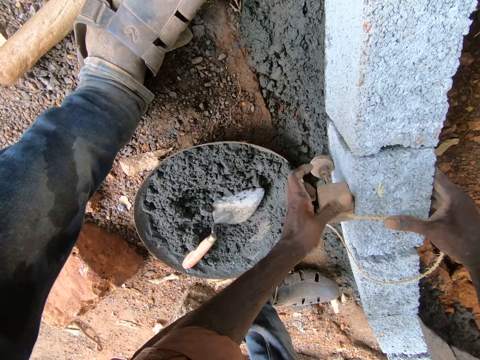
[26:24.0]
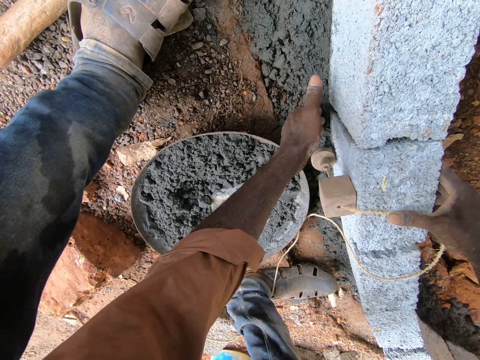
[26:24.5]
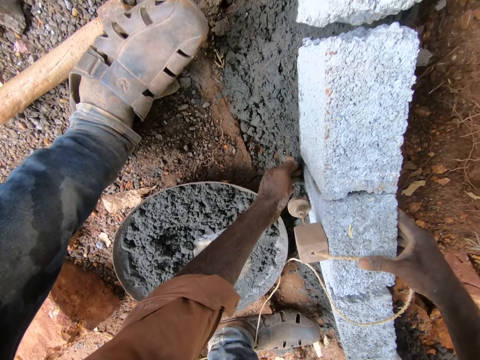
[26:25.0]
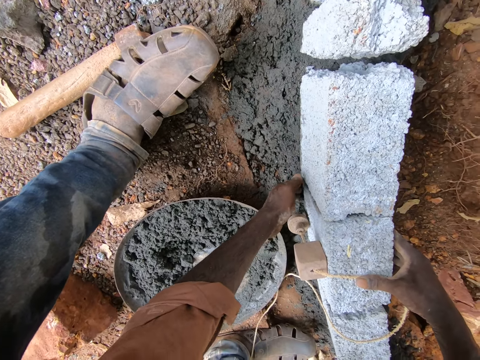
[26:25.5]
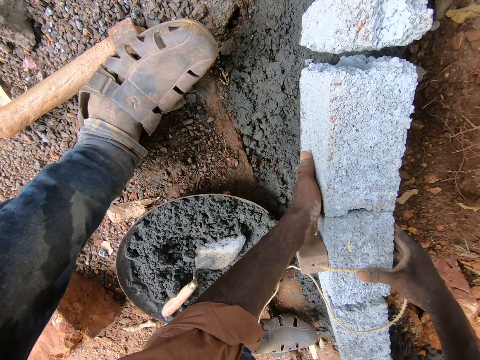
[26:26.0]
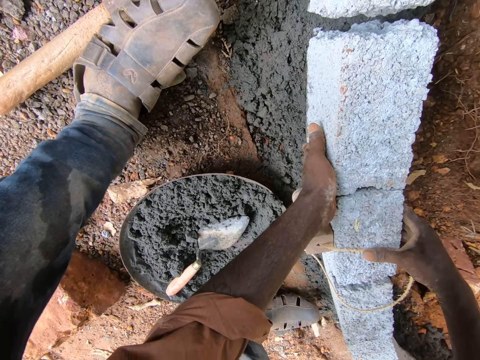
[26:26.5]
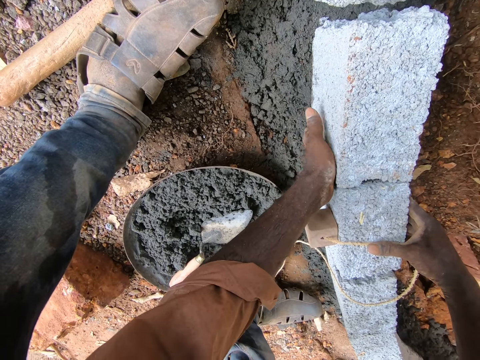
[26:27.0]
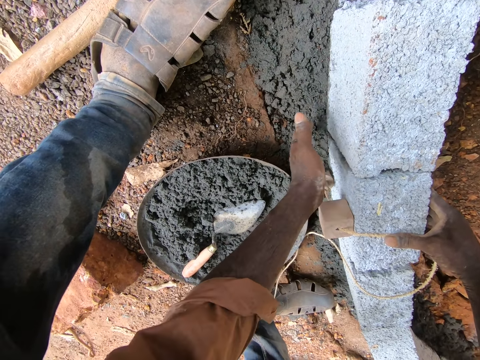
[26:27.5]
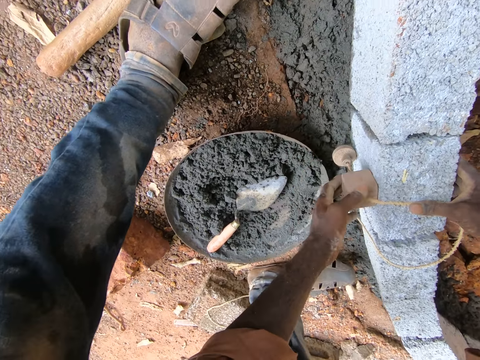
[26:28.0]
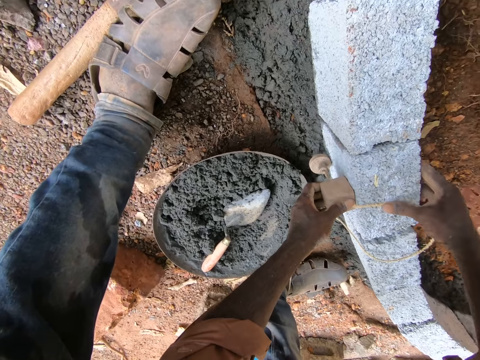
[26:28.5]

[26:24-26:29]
The camera wearer holds a thread with the right hand. They adjust blocks. They hold a plumb bob.

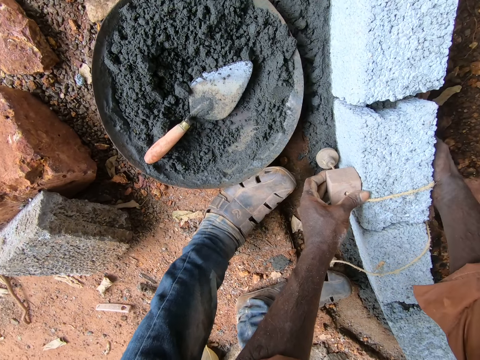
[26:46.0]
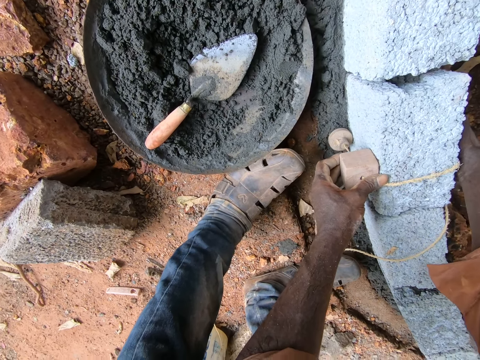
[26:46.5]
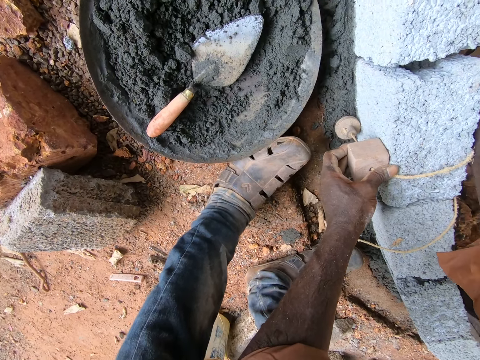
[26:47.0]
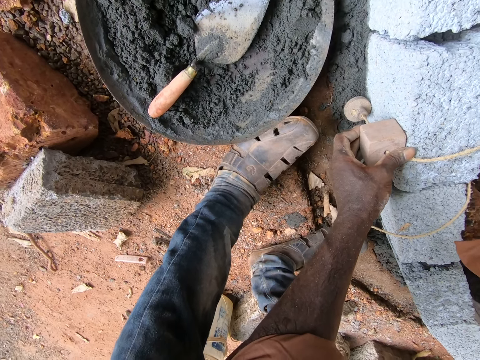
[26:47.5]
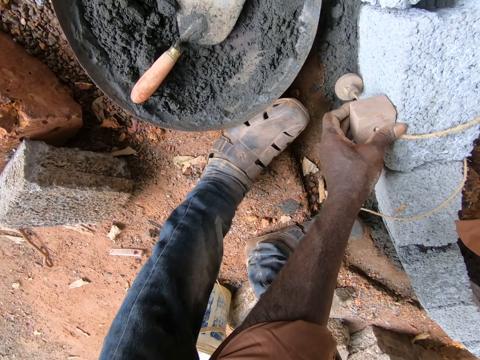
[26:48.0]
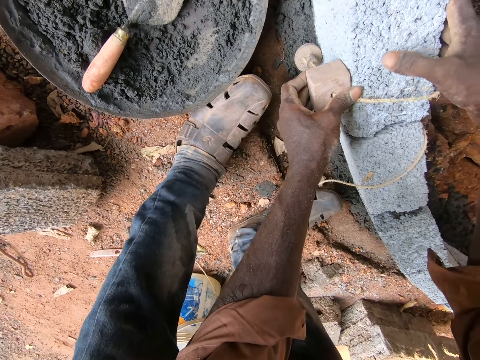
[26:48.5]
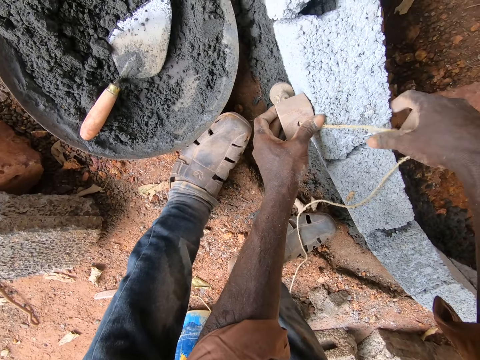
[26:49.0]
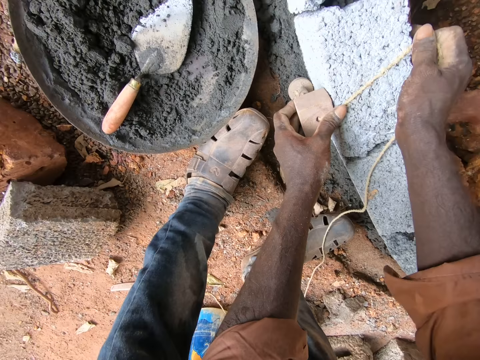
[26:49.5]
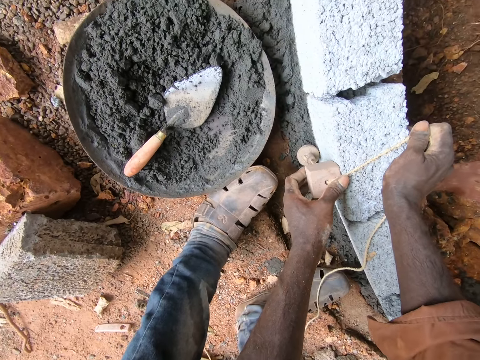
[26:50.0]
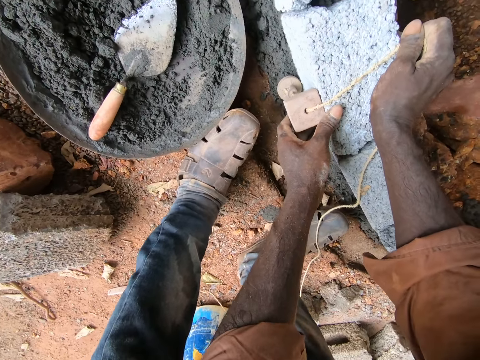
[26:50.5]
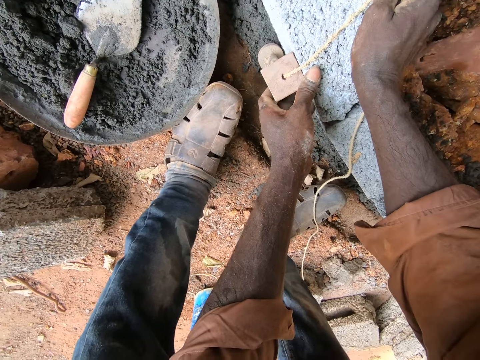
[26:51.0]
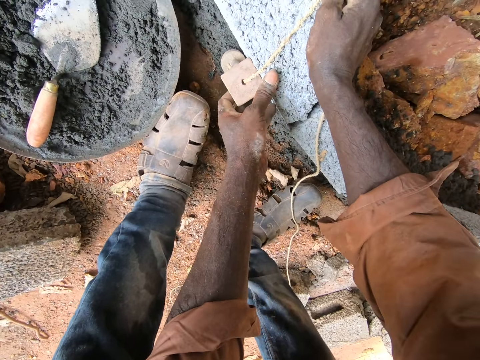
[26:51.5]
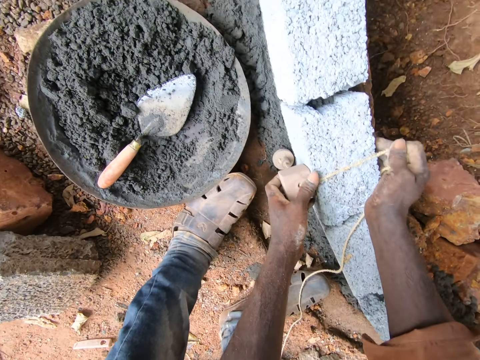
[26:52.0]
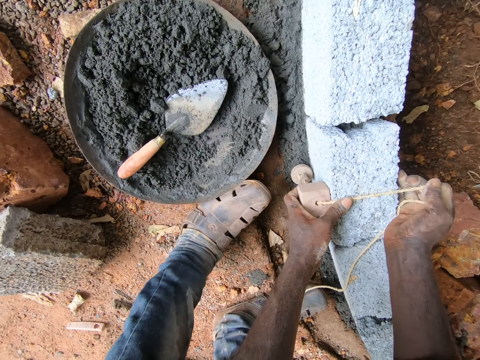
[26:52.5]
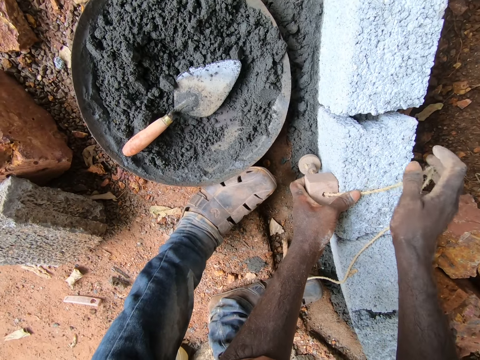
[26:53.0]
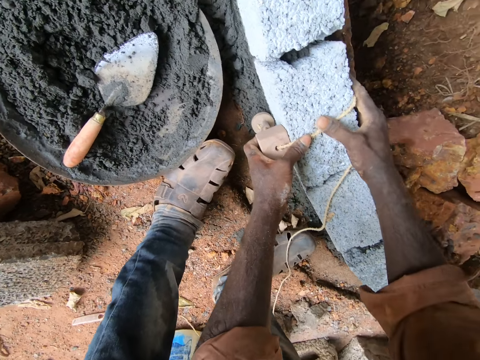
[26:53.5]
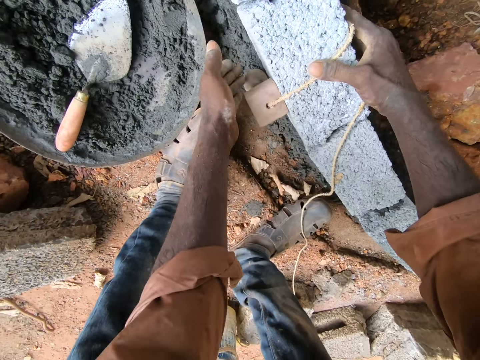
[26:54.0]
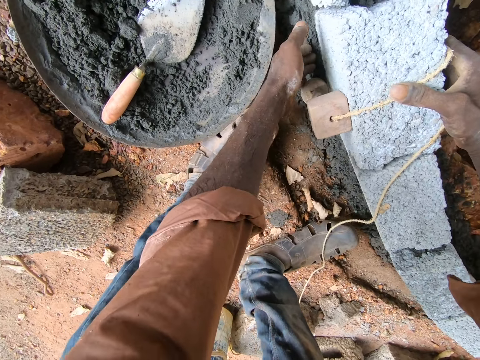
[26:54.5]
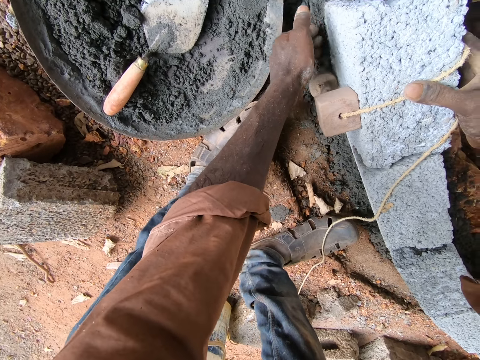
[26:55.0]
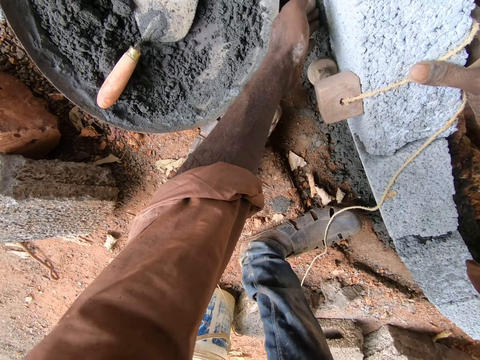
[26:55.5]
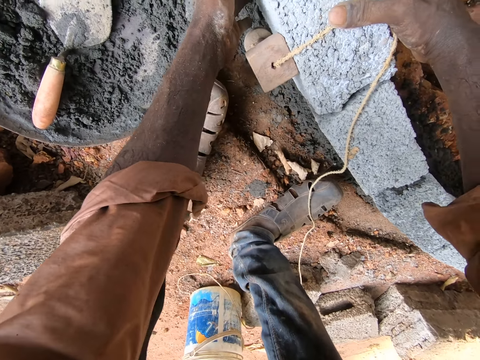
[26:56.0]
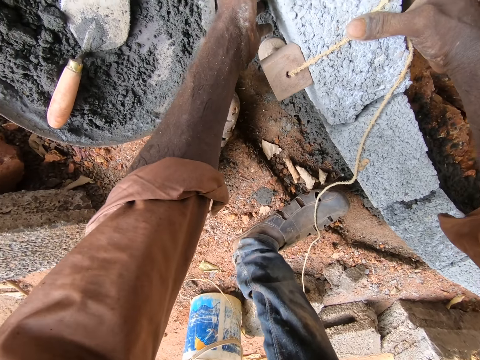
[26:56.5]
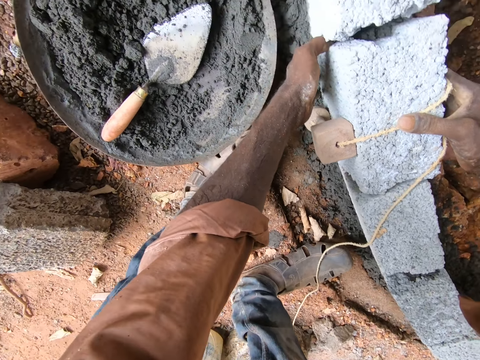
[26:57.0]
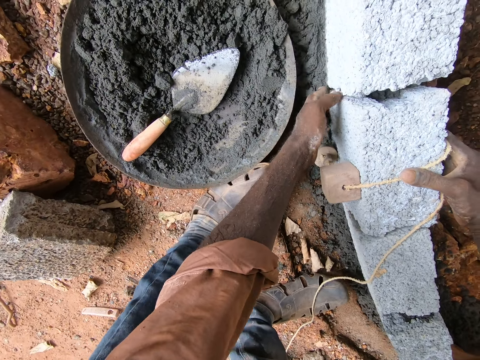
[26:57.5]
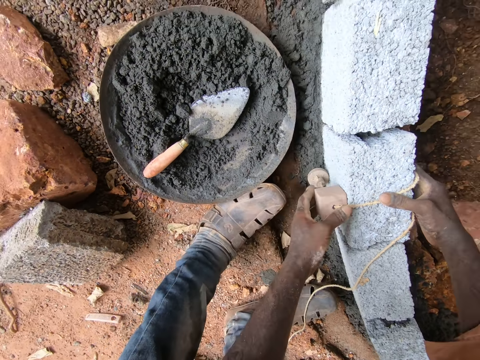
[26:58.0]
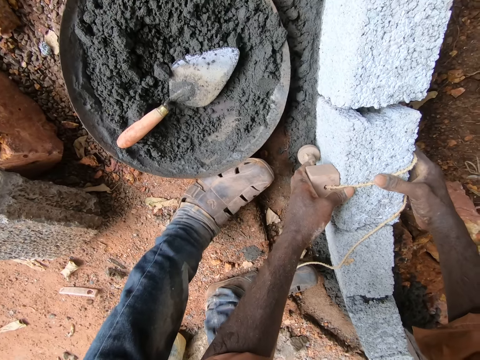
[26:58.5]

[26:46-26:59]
The camera wearer adjusts a block.

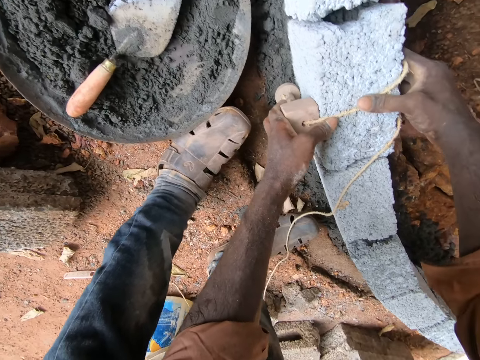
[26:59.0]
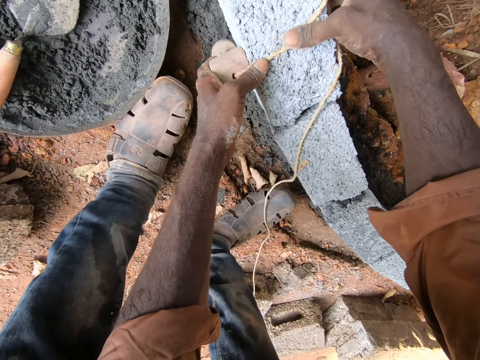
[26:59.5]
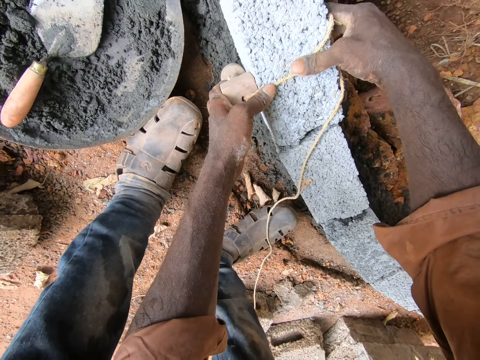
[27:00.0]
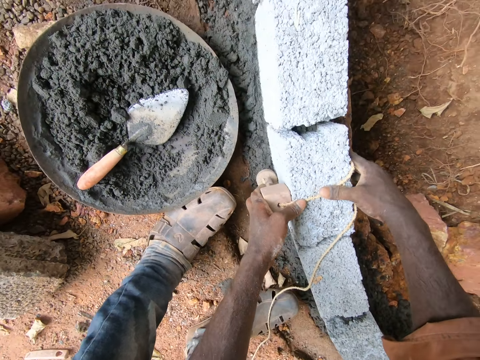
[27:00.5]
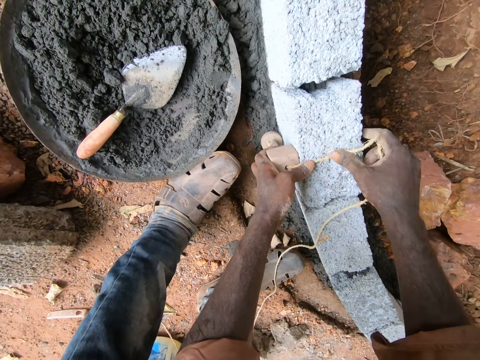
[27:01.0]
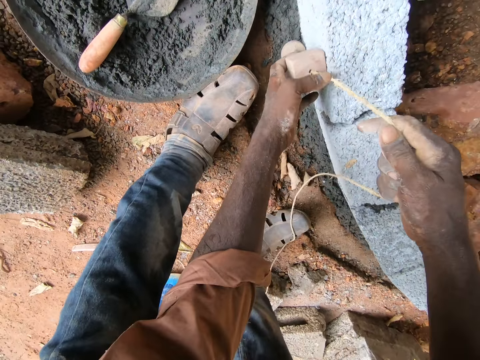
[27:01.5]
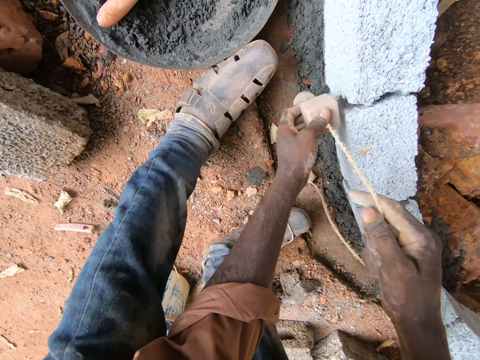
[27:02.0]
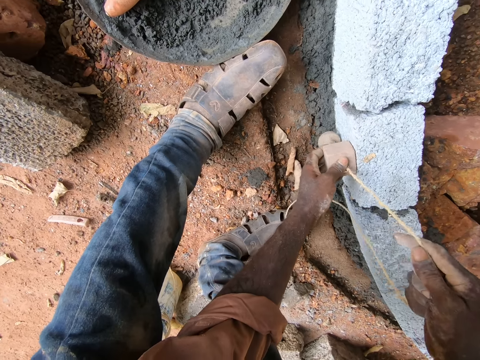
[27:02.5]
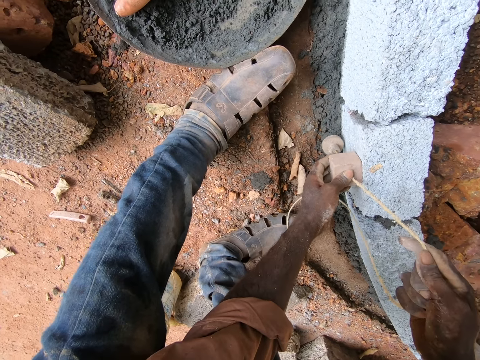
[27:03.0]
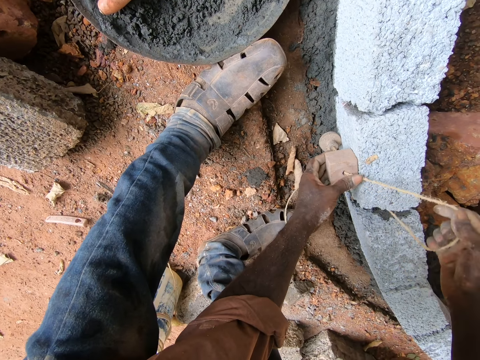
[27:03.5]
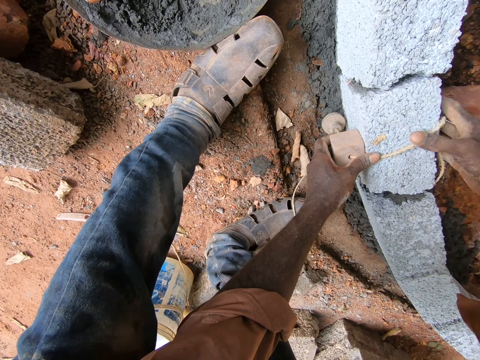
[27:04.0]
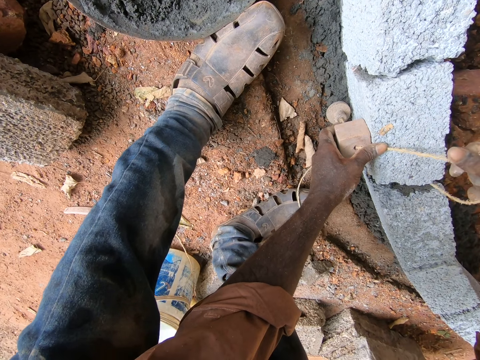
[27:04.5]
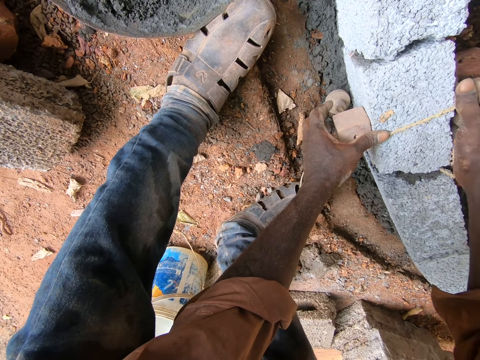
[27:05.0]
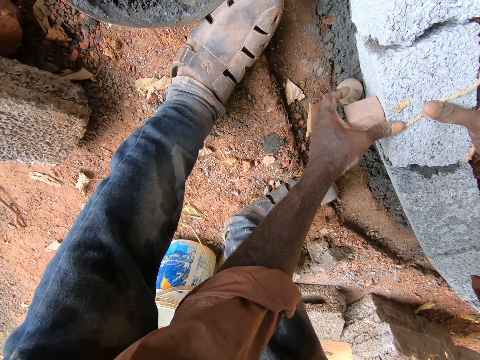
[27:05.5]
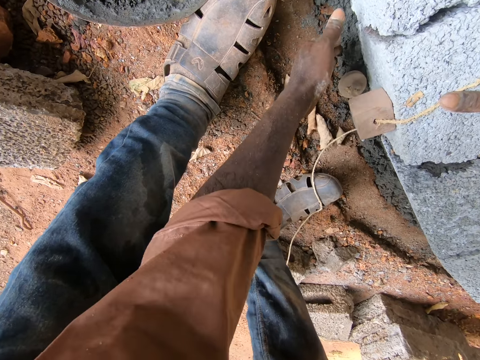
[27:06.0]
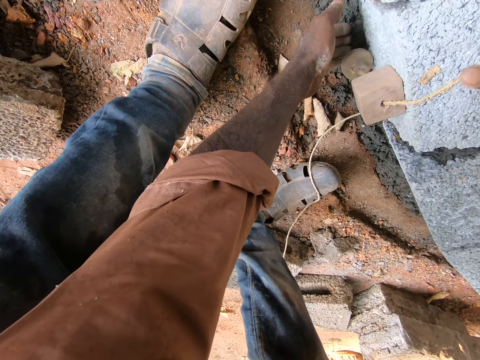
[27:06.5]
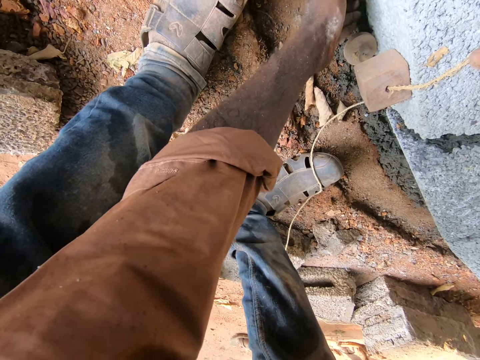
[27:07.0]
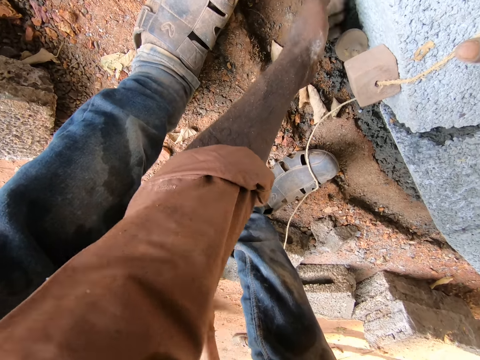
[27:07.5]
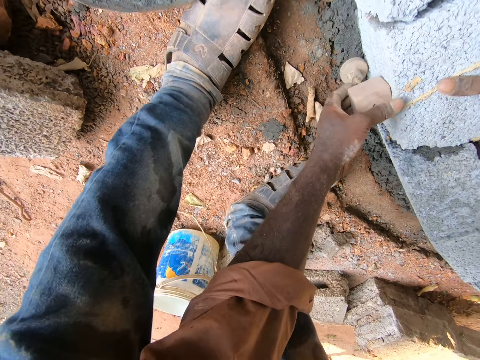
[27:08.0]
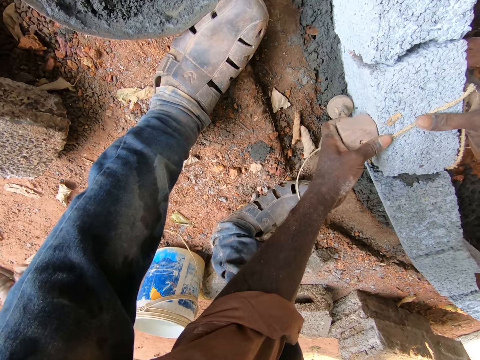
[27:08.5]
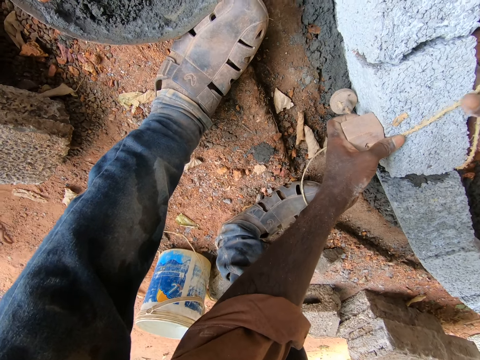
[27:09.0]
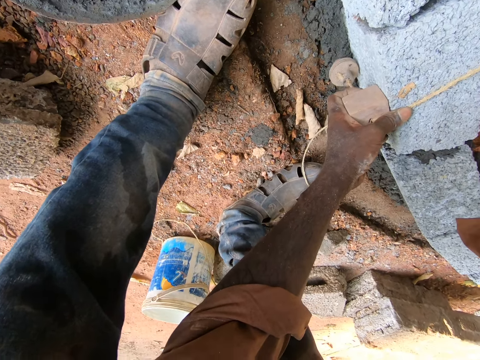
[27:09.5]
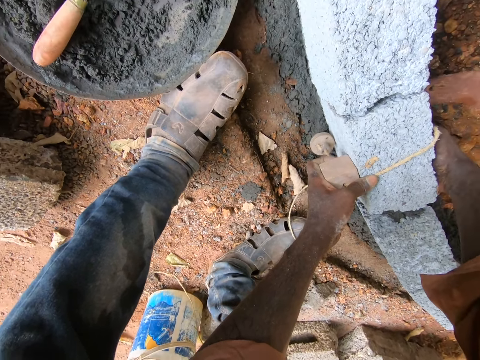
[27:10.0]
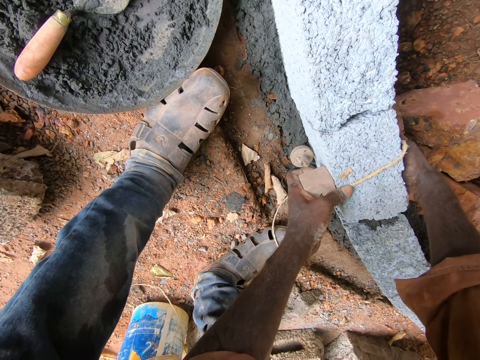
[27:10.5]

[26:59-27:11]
The camera wearer moves a plumb bob on blocks. They adjust a block. They put cement under the brick.
